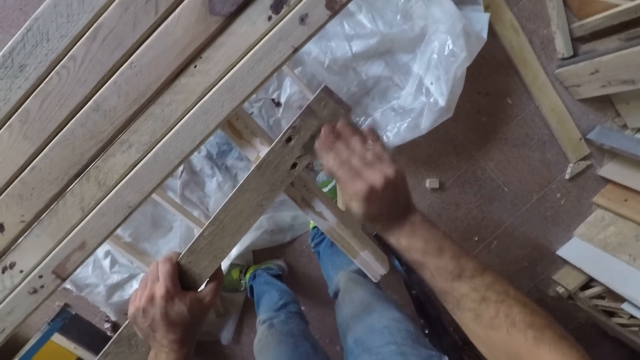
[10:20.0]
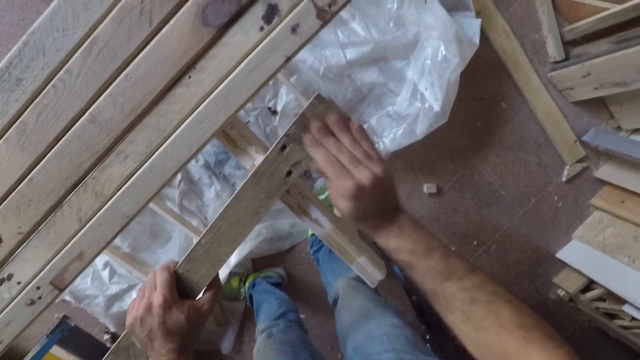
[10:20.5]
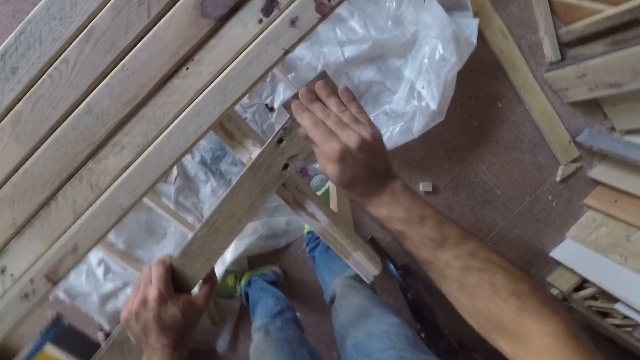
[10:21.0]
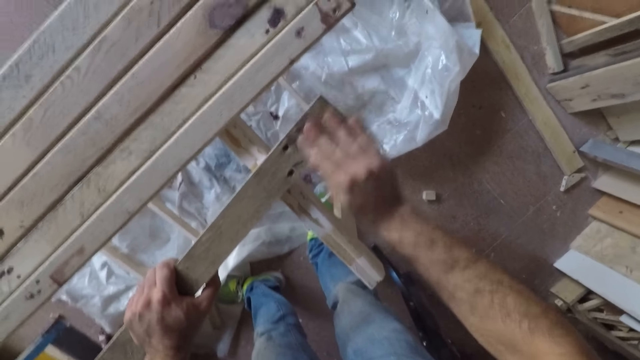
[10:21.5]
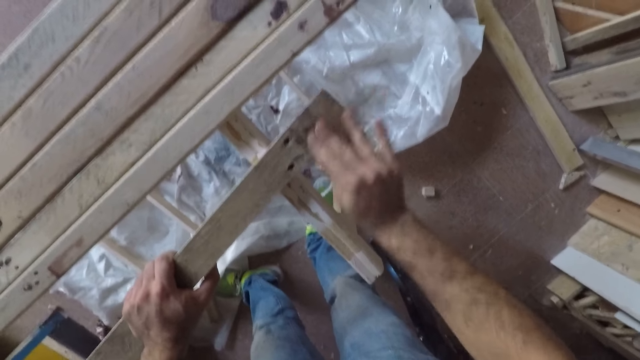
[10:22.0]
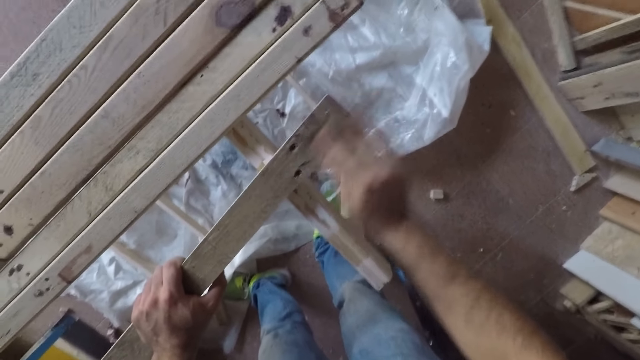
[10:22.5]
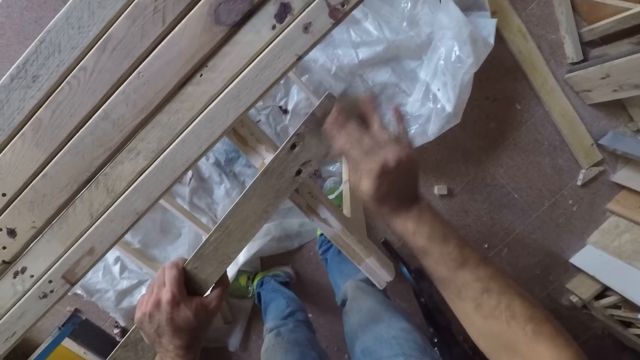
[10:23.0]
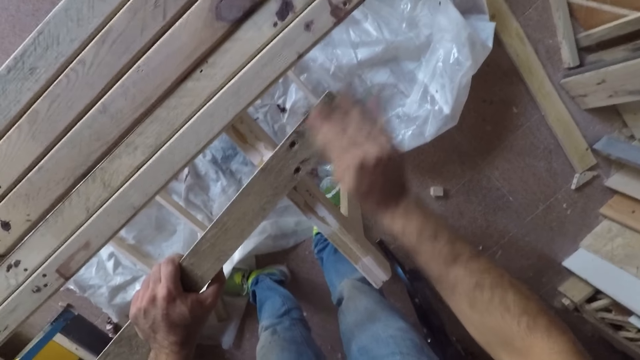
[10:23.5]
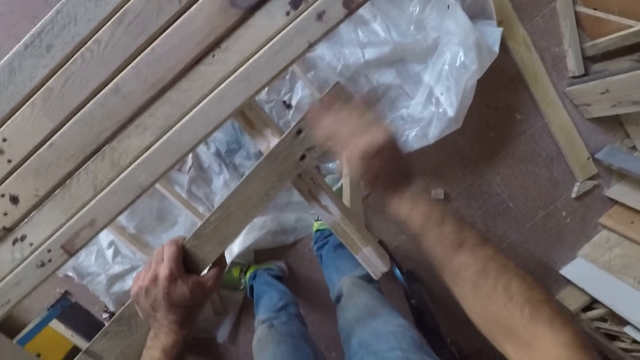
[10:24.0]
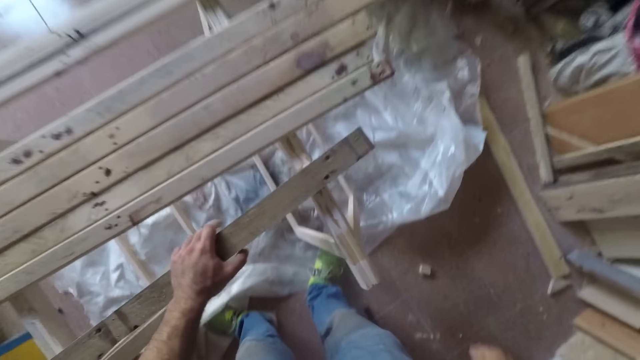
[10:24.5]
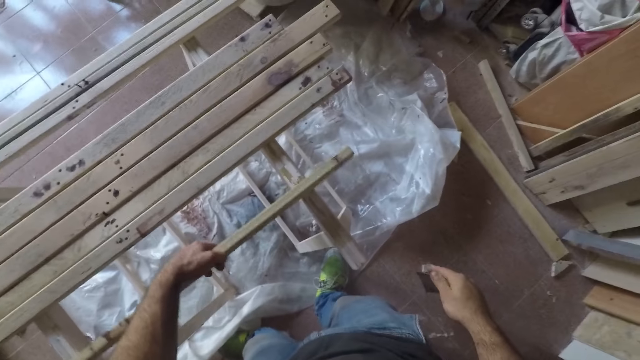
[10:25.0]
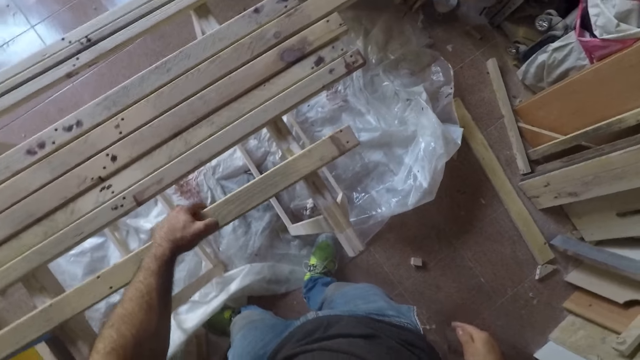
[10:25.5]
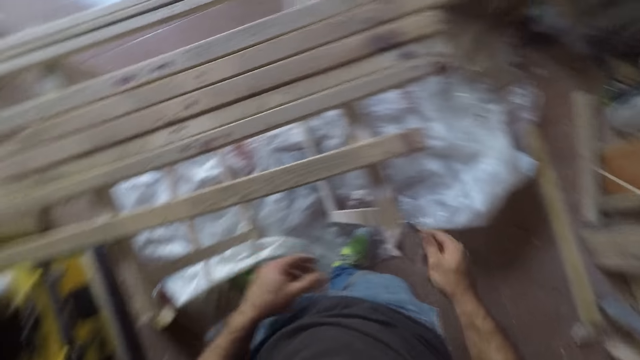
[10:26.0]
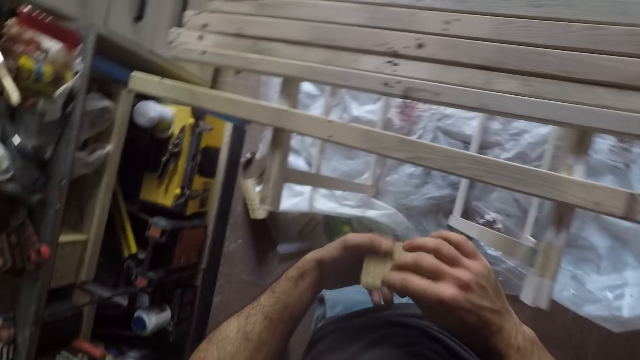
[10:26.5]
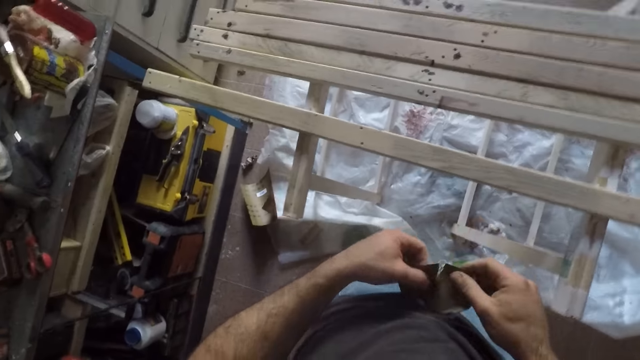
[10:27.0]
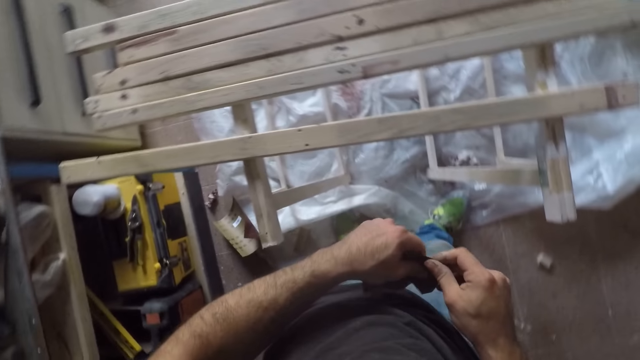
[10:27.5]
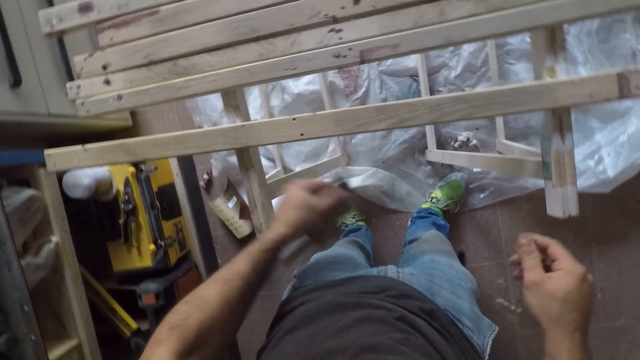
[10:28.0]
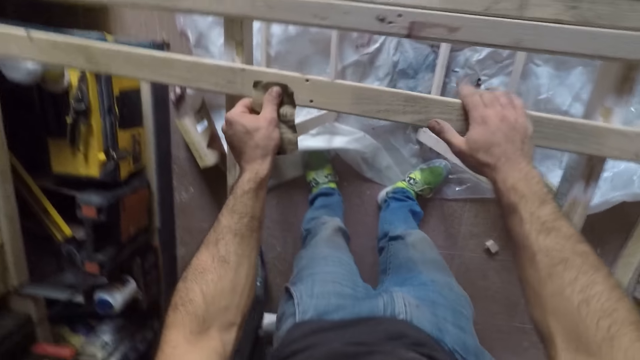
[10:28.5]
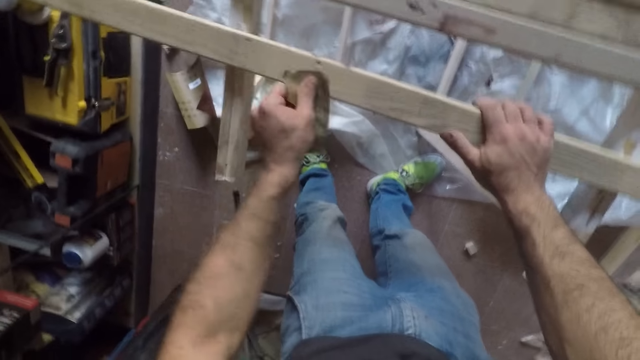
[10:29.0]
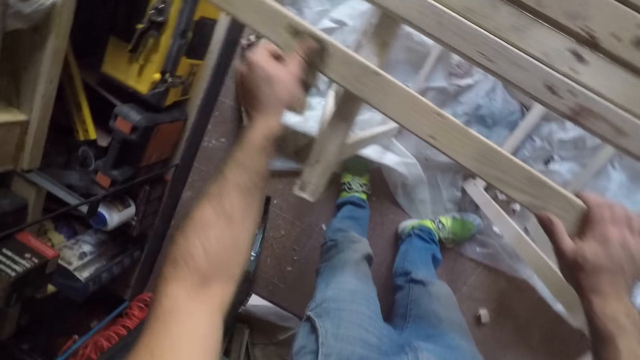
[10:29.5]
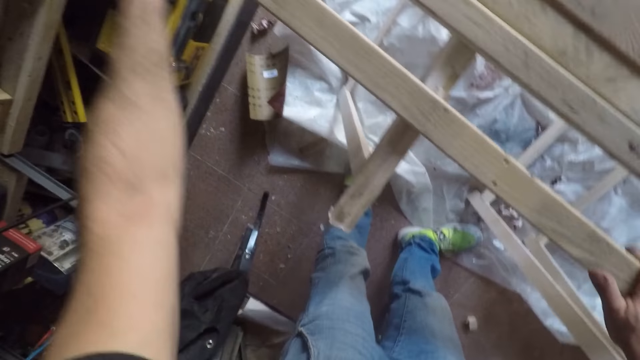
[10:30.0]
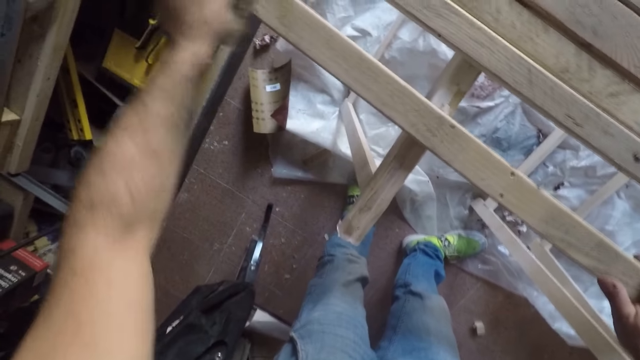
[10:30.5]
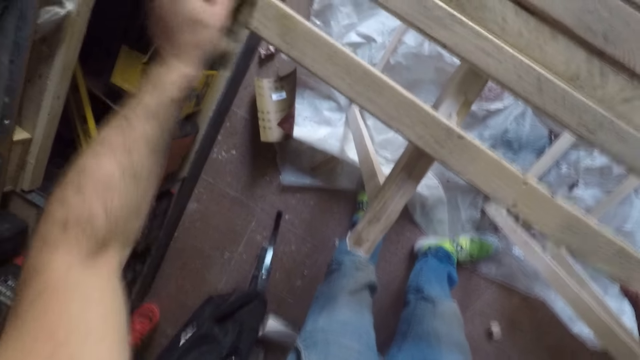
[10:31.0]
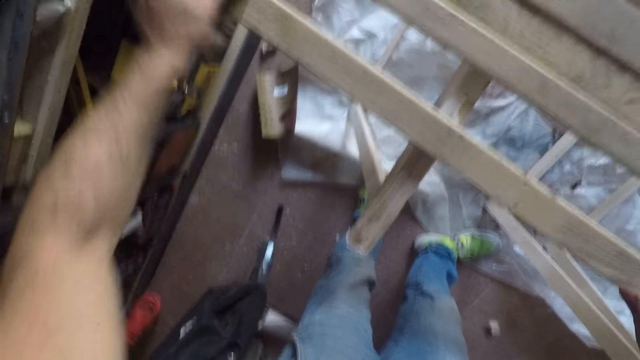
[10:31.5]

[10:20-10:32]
The camera wearer stops smoothening the wood. He turns the long wooden stick to the front. He stands on the floor. He turns the fabric around with both hands. He holds the wood with his right hand. He smoothens the wood with a sandpaper.

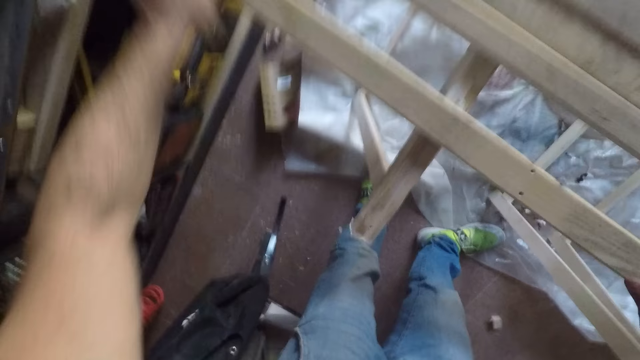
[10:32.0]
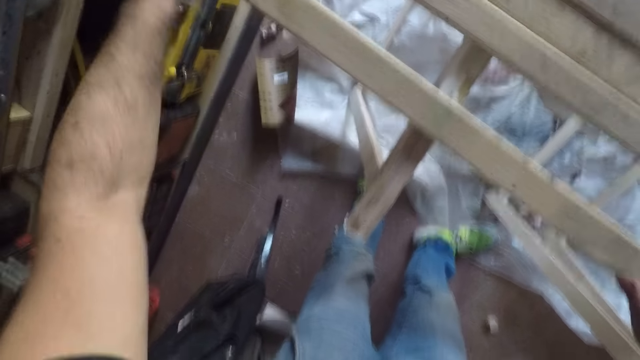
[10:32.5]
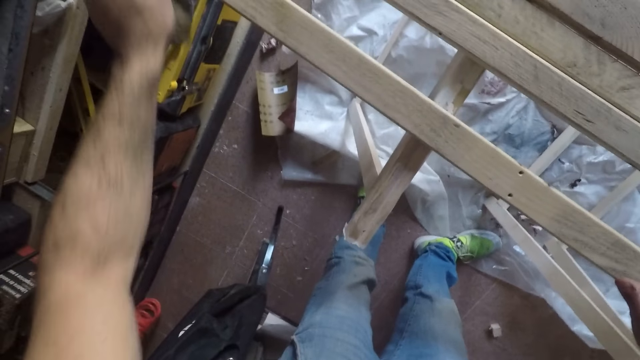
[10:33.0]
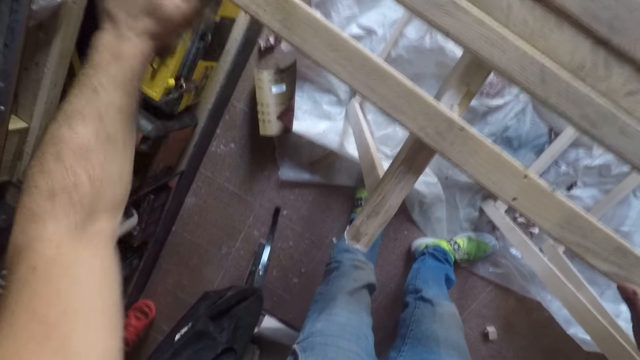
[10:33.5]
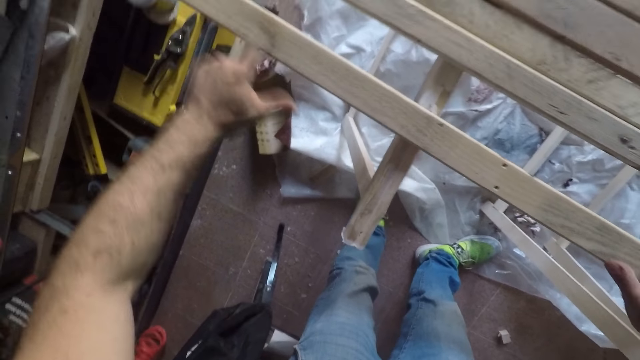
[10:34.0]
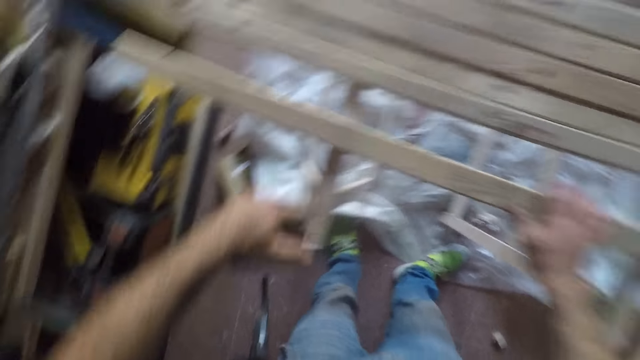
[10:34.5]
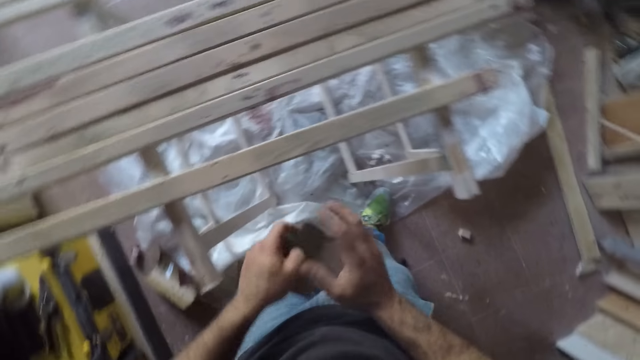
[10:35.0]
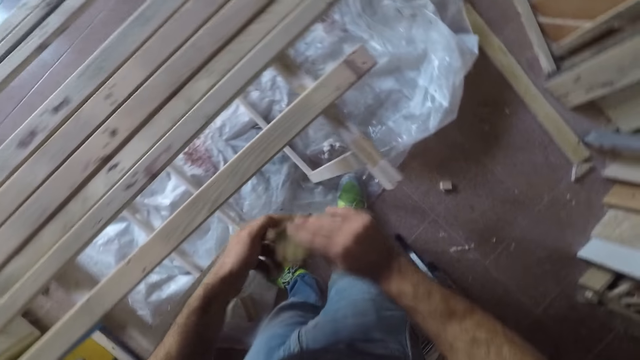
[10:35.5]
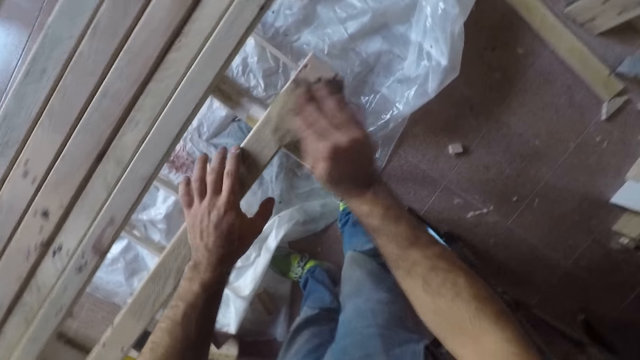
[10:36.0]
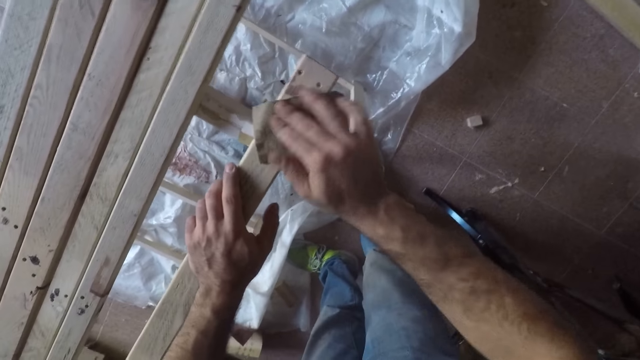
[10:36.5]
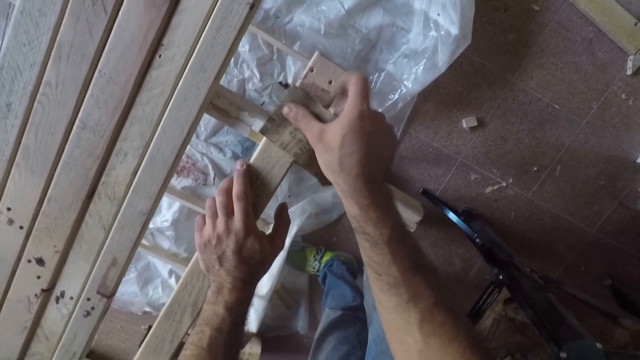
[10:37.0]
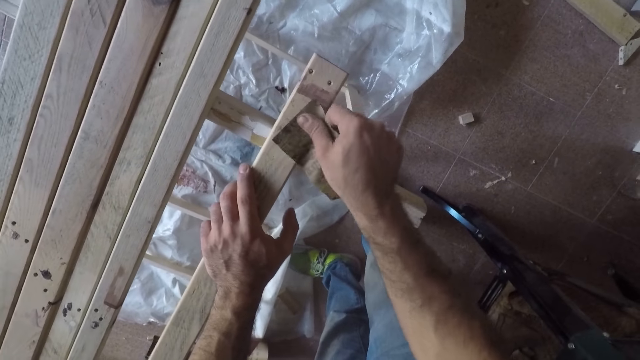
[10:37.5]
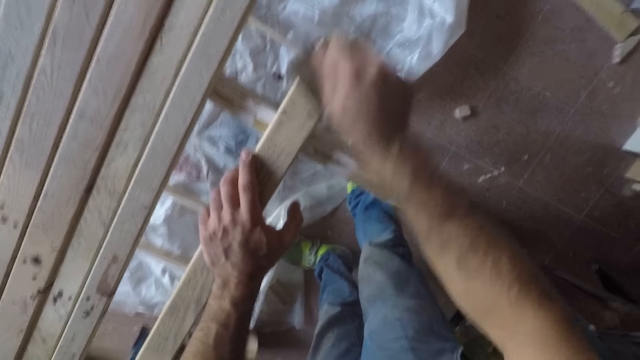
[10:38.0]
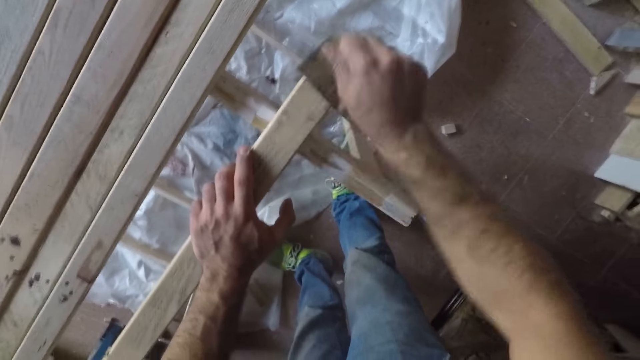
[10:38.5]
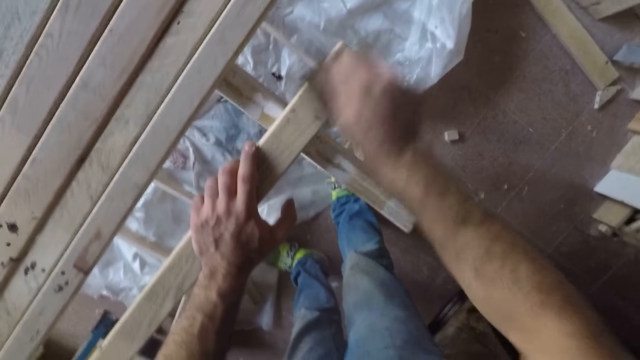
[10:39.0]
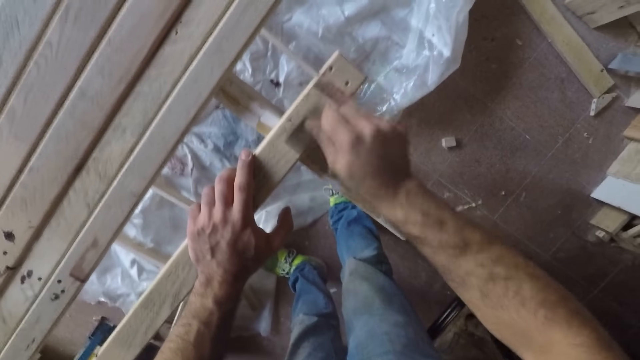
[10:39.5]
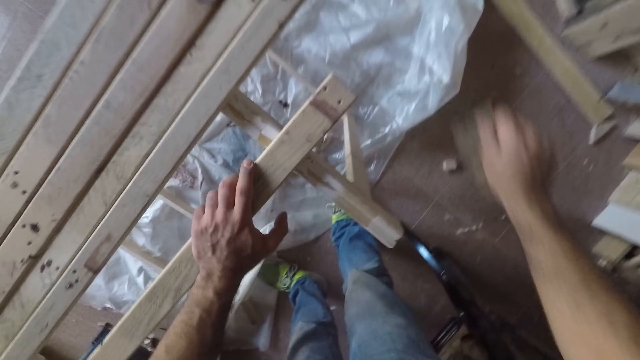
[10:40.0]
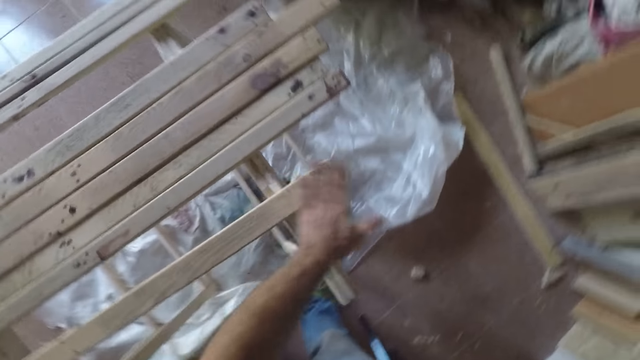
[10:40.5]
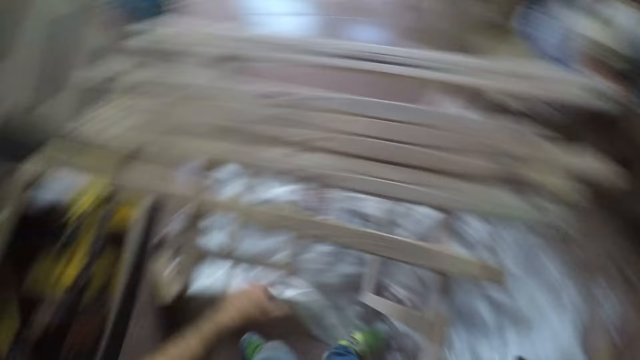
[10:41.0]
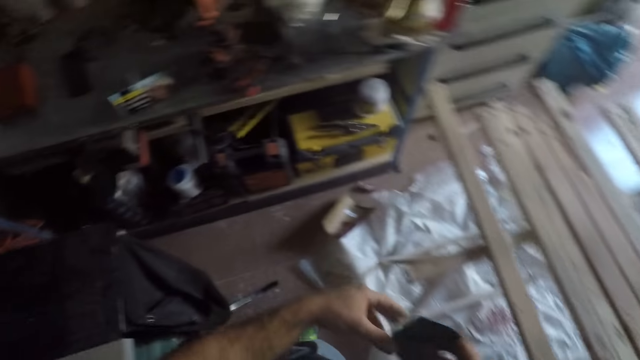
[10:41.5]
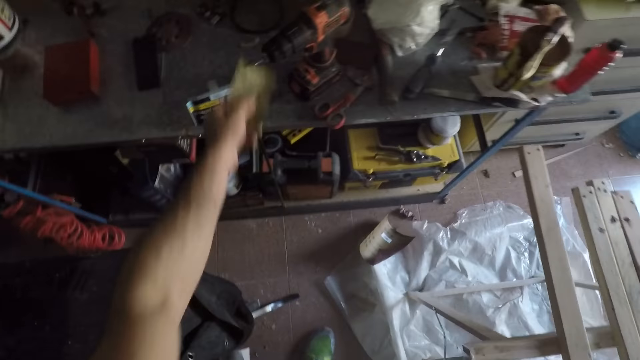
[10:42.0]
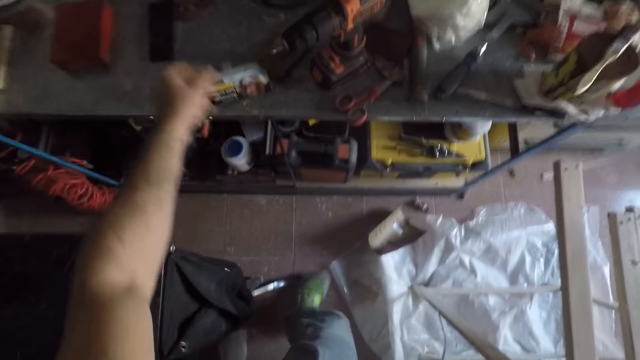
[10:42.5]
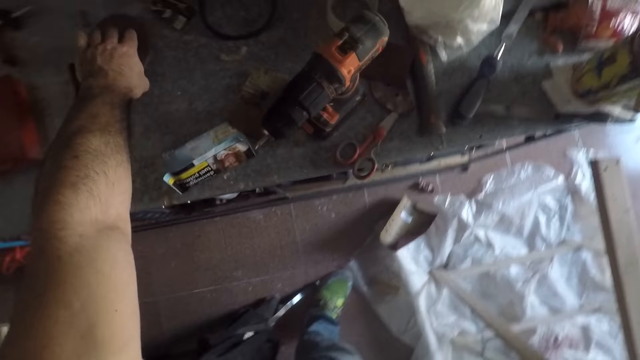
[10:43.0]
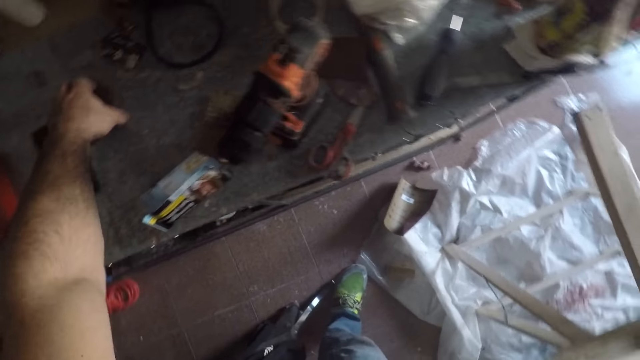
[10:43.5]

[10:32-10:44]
The camera wearer rubs the long wooden stick with his left index finger. He stands on the floor. He moves the fabric to his right hand. He holds the wood with his left hand. He smoothens the wood with a sandpaper. He dusts the long wooden stick with his right hand. He stands on the floor. He puts the sandpaper on the table. He picks up the sandpaper on the table.
